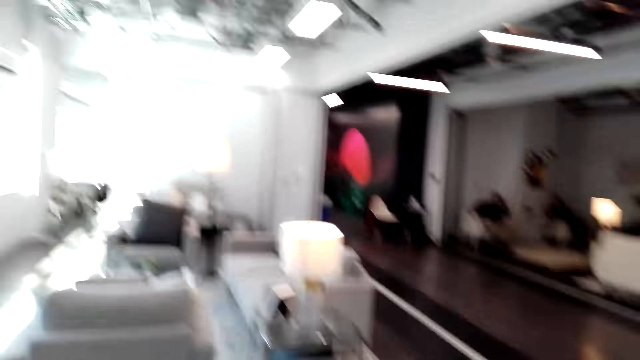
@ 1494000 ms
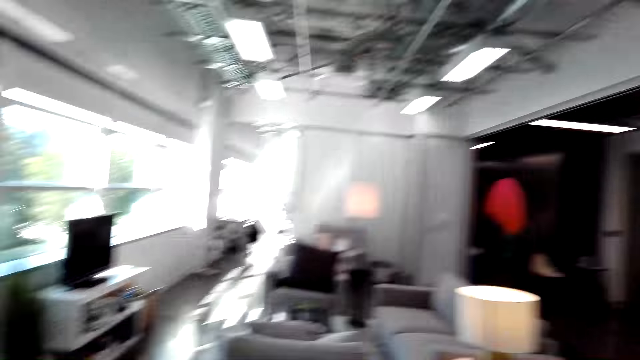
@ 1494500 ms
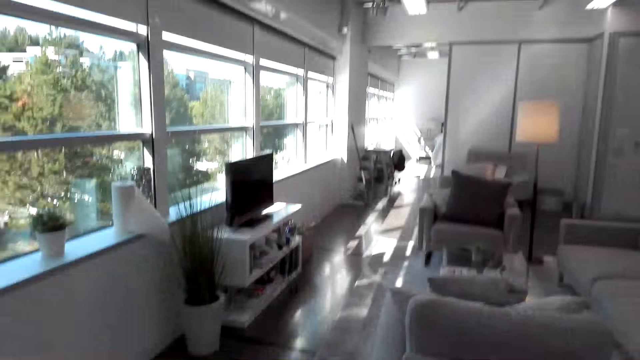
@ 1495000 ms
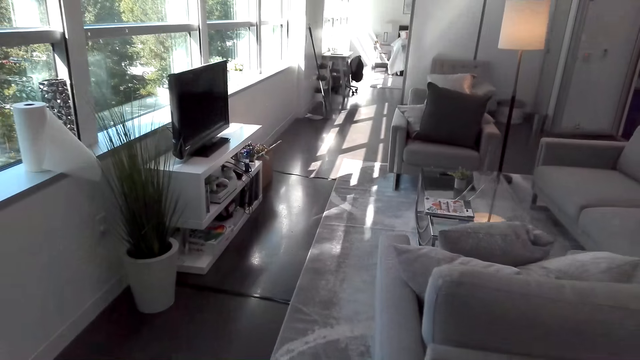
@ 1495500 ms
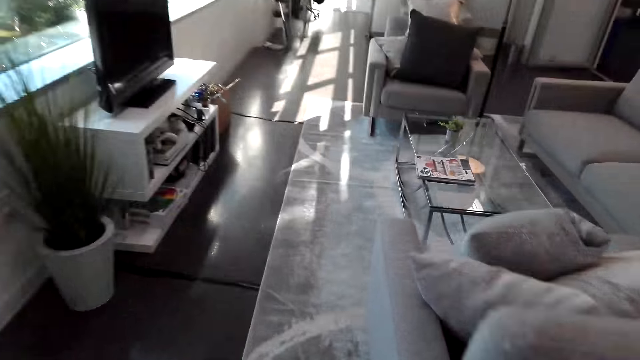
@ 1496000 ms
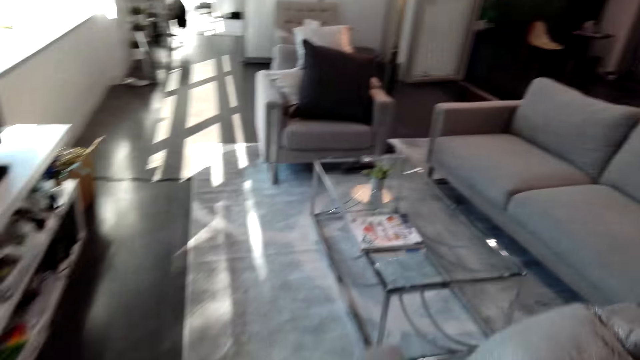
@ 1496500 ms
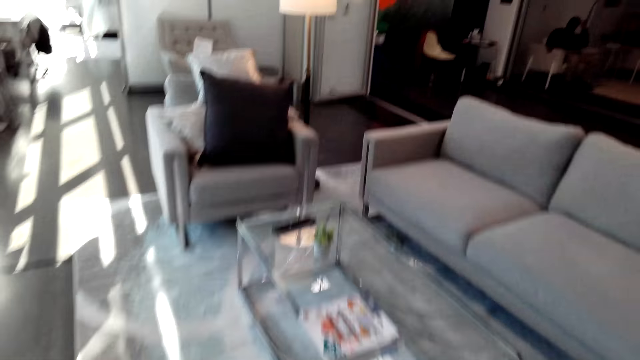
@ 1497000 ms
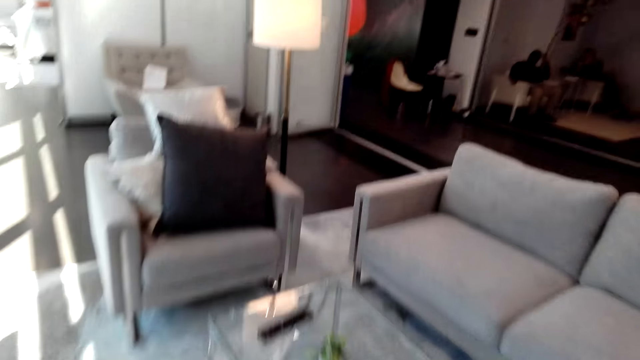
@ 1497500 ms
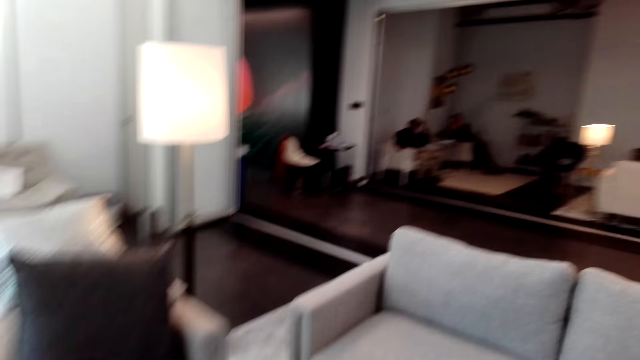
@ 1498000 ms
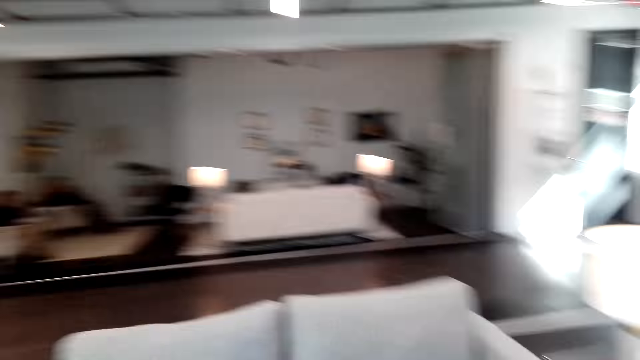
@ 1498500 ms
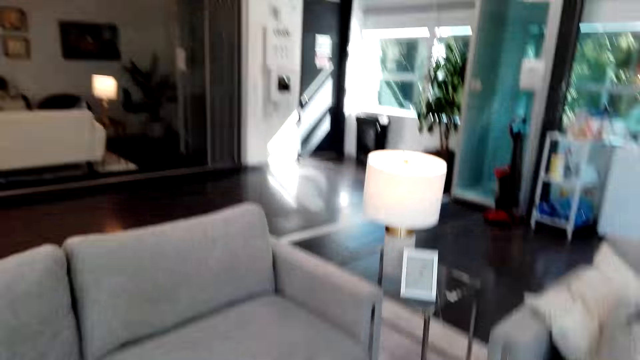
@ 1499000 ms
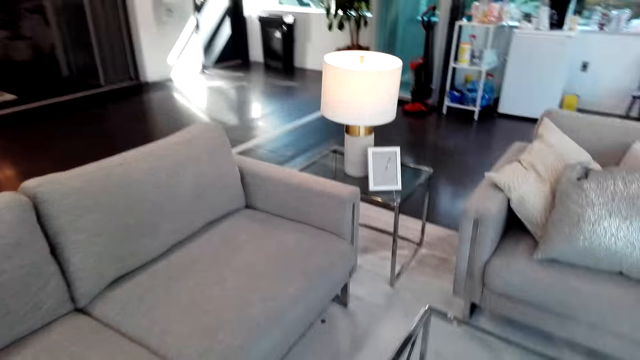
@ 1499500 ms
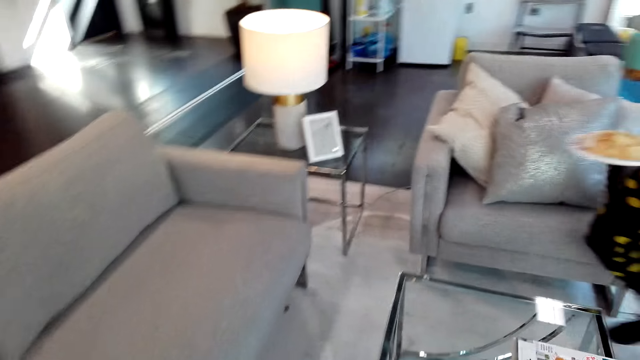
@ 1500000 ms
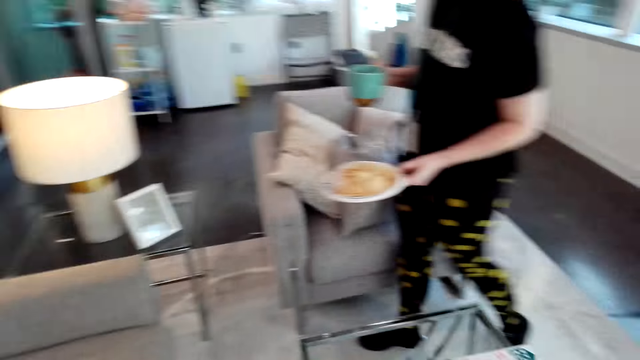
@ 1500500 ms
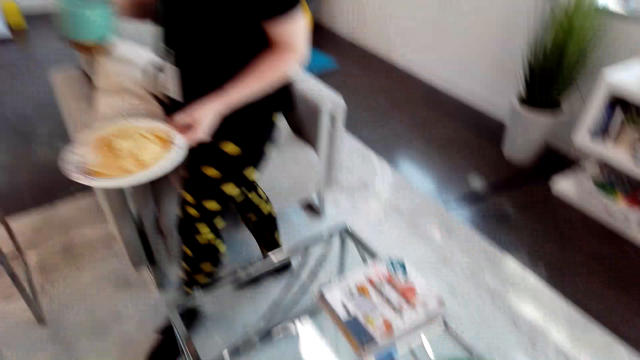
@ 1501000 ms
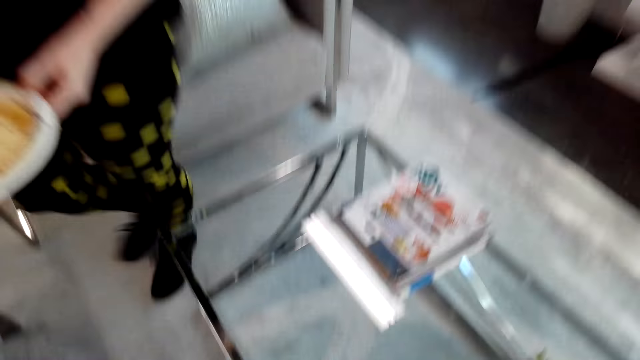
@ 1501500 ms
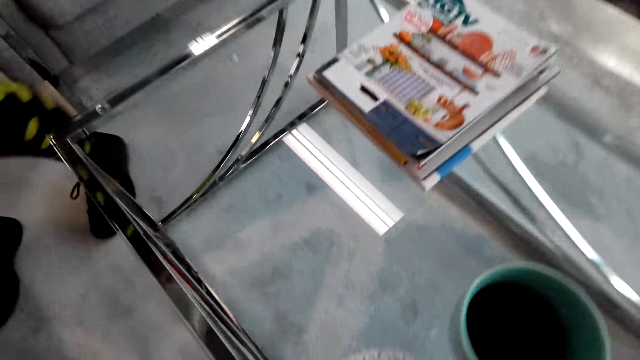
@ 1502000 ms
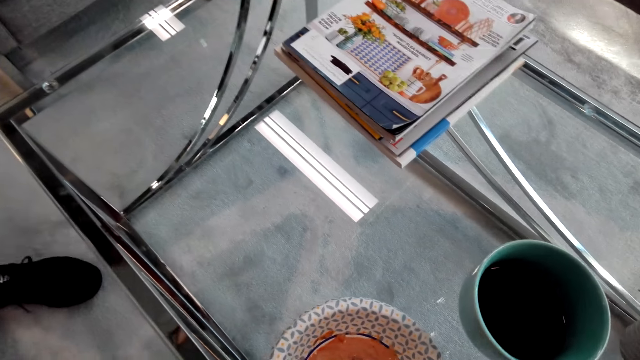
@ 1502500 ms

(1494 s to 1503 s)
The camera wearer turns around and walks in the house. They turn around.

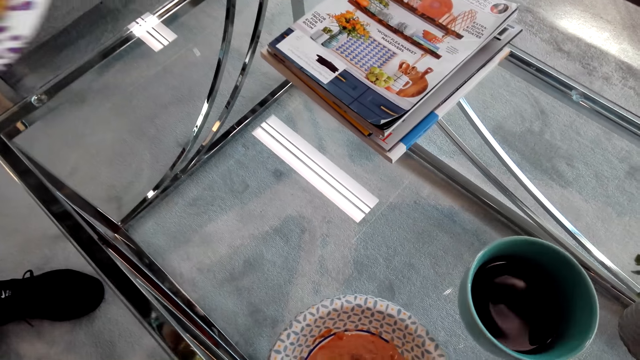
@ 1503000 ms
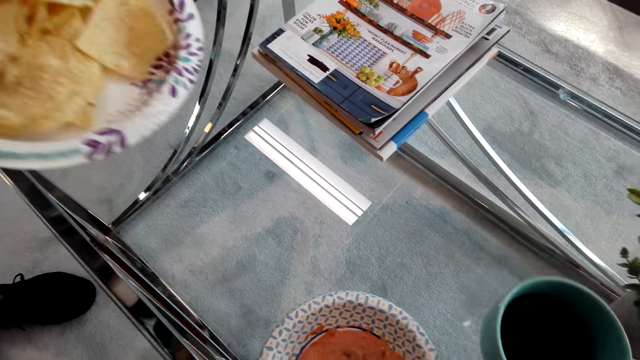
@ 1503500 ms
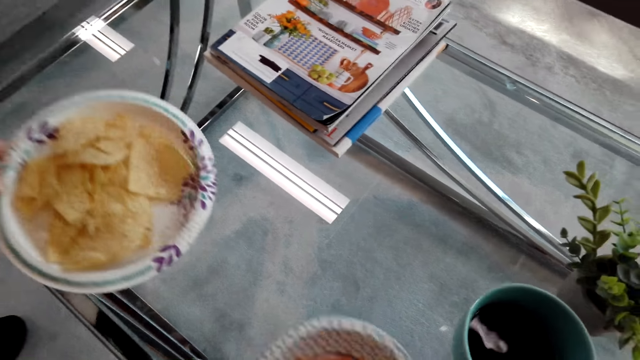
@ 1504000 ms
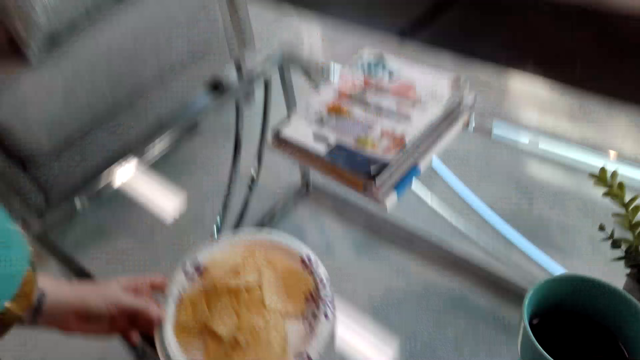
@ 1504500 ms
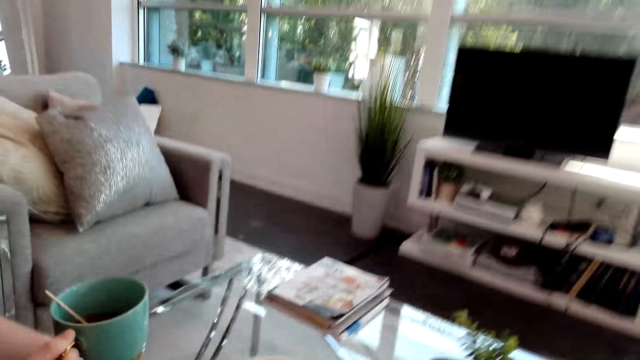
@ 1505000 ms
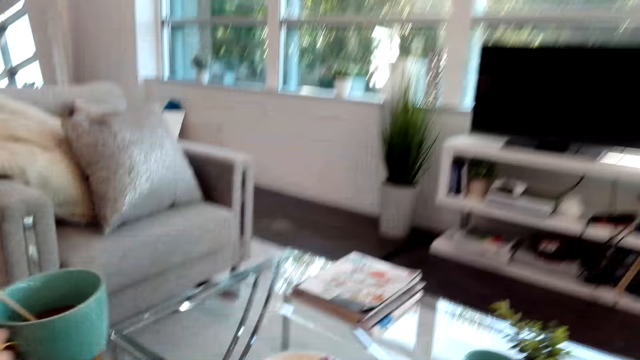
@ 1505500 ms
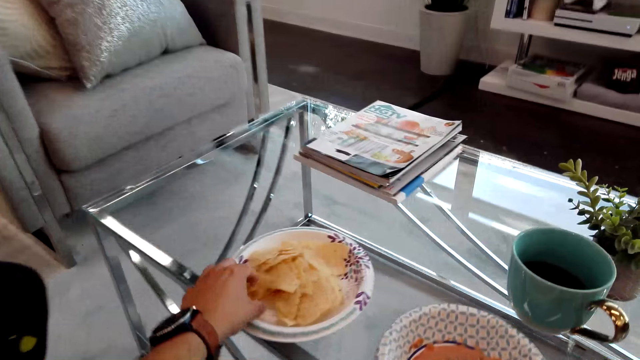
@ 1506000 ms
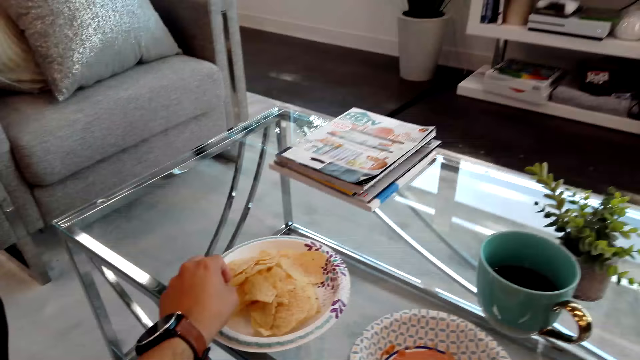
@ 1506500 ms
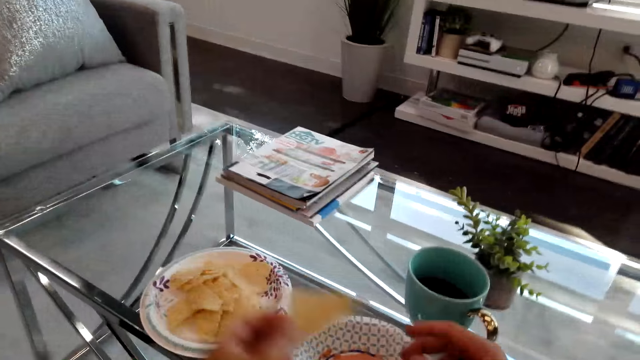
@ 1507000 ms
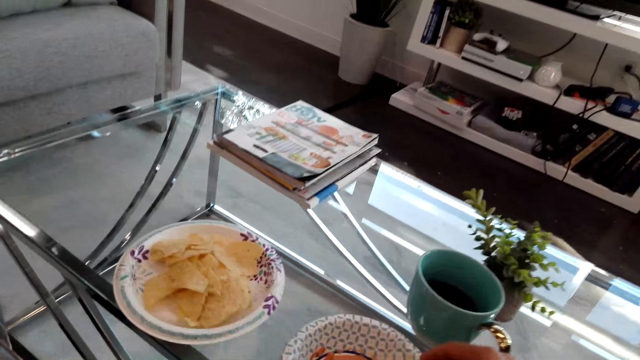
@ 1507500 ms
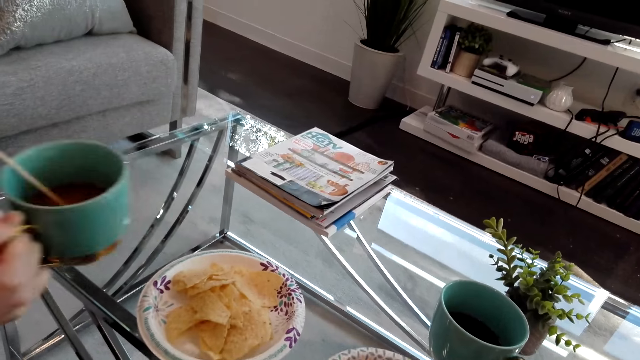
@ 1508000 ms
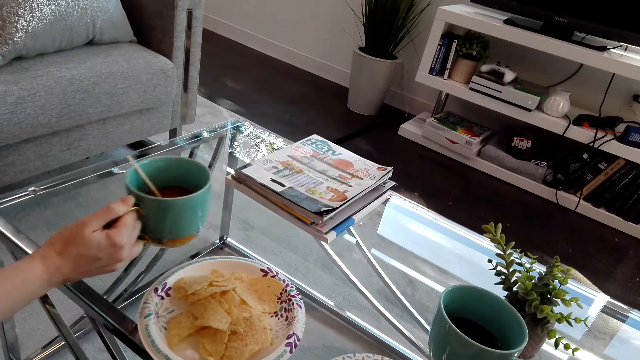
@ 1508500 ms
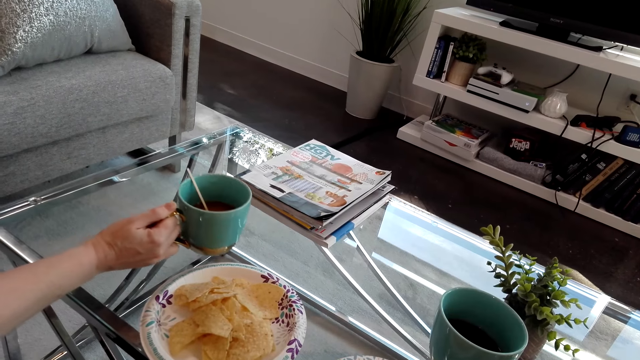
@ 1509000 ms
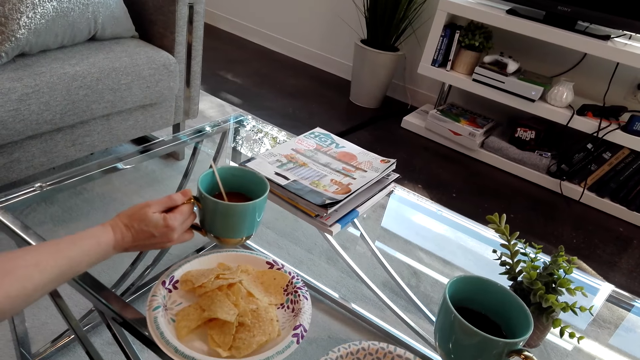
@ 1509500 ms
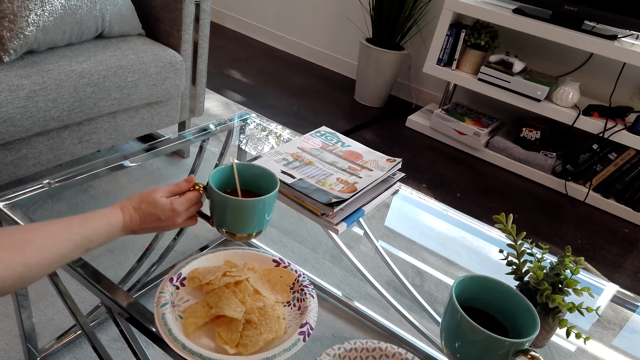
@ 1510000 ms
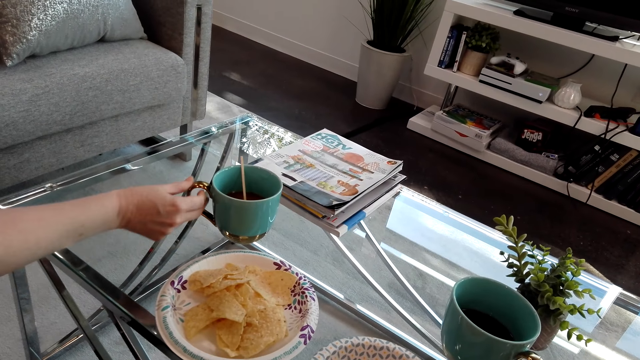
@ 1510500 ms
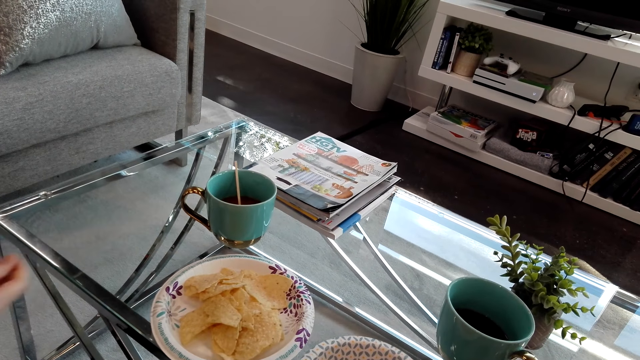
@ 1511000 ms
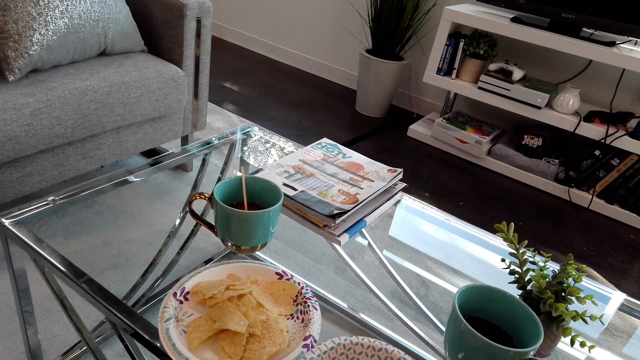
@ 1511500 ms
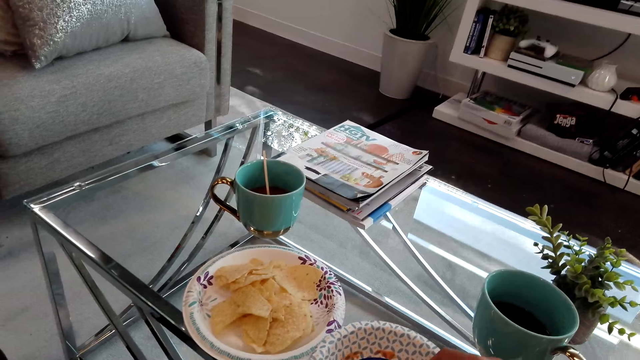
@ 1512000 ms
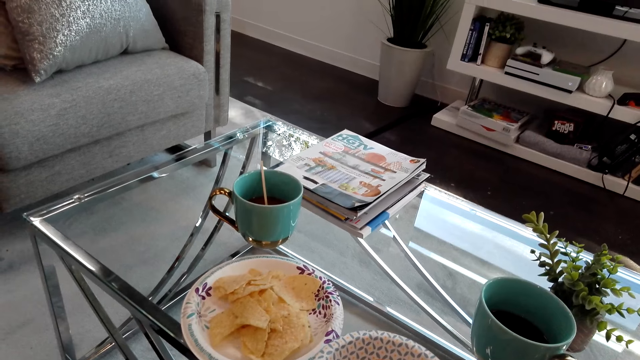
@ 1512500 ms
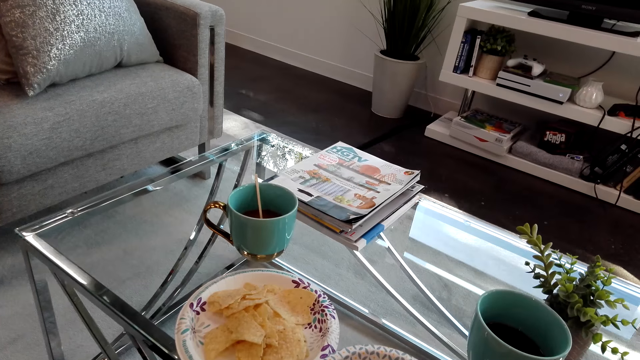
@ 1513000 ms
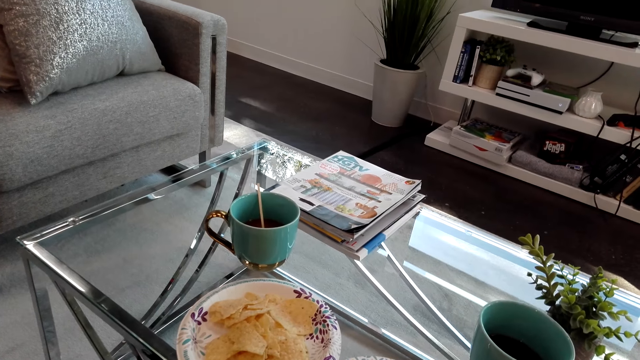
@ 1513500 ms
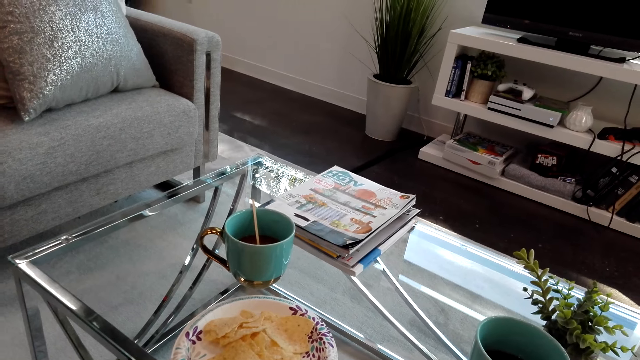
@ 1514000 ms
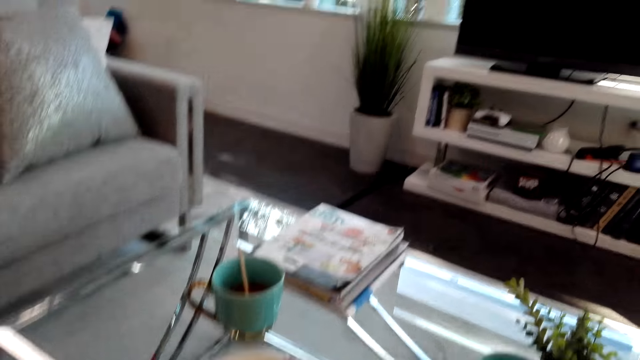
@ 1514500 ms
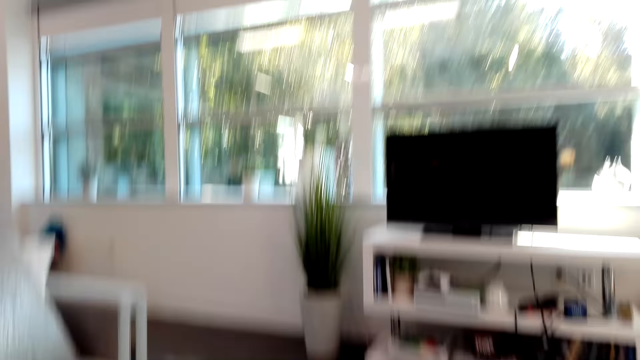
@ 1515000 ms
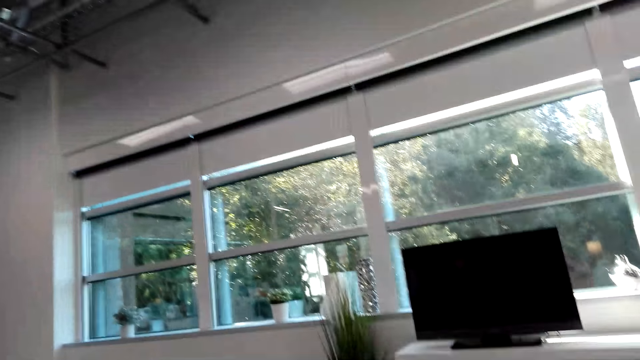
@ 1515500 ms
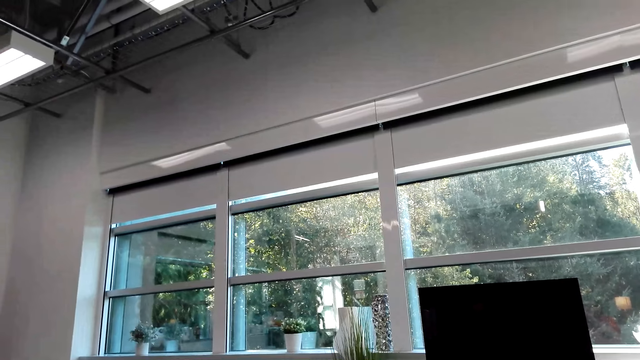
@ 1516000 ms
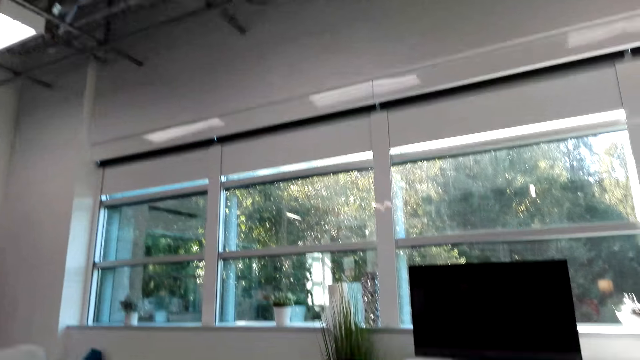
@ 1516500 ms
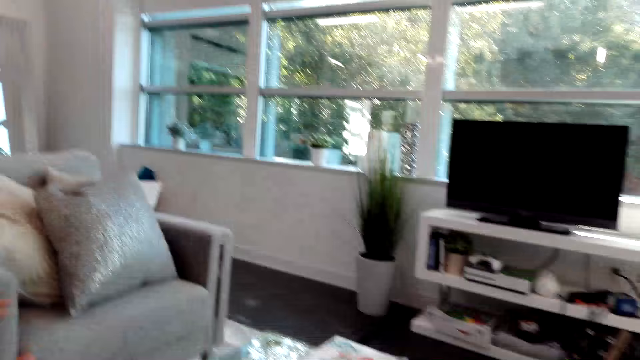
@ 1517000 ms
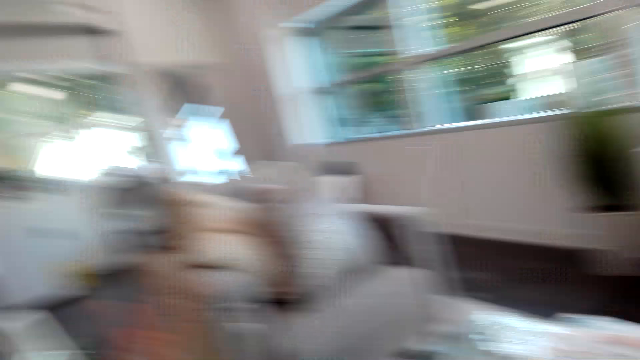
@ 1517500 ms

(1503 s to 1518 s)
The camera wearer puts a cup of black tea and a bowl on the table. A lady puts a plate of snacks on the table. The lady holds a cup. The camera wearer picks up a crisp from the plate. The lady puts the cup on the table. The camera wearer looks around.
